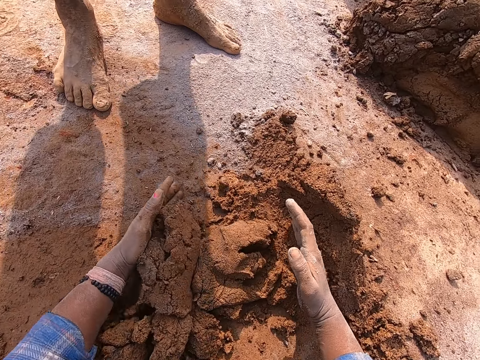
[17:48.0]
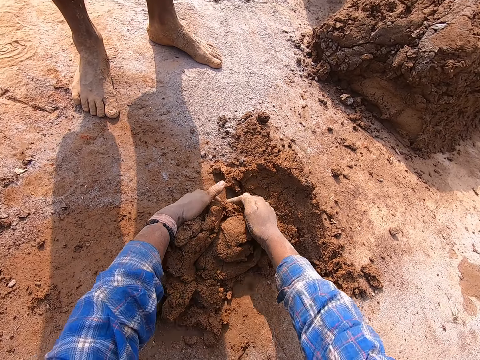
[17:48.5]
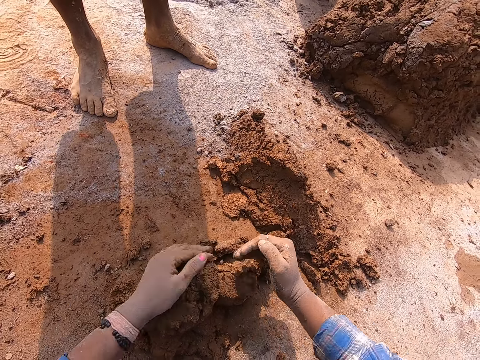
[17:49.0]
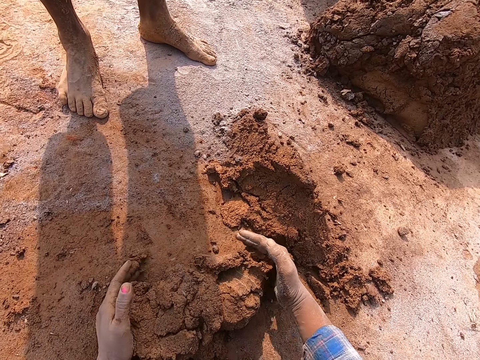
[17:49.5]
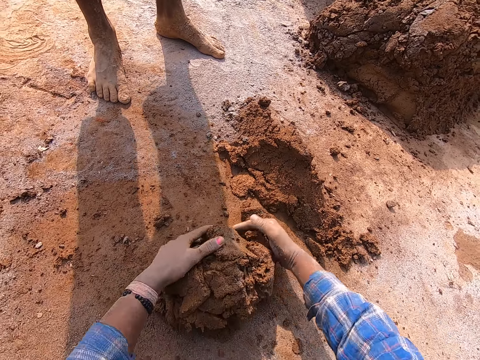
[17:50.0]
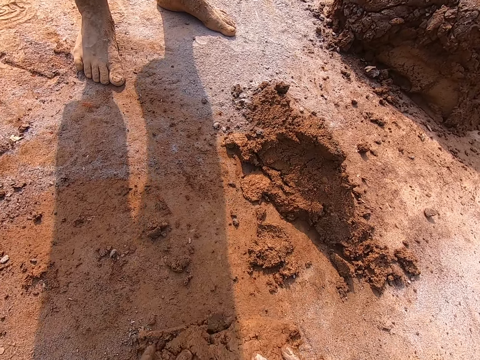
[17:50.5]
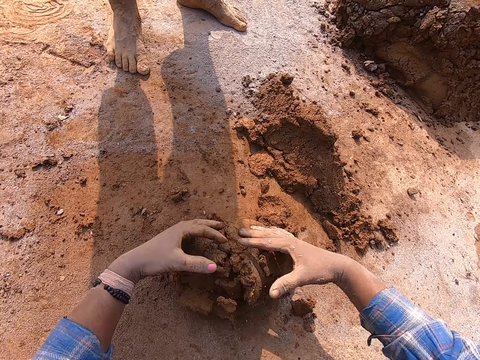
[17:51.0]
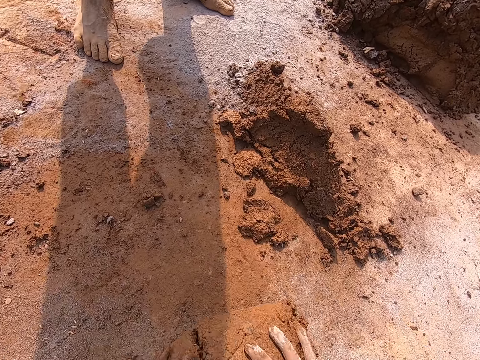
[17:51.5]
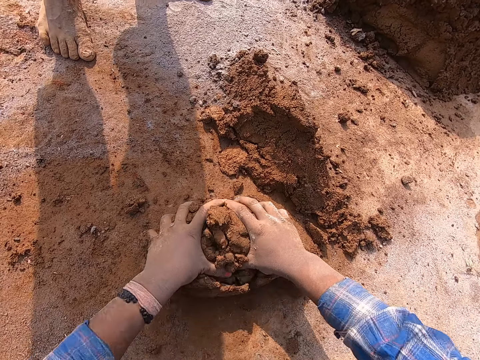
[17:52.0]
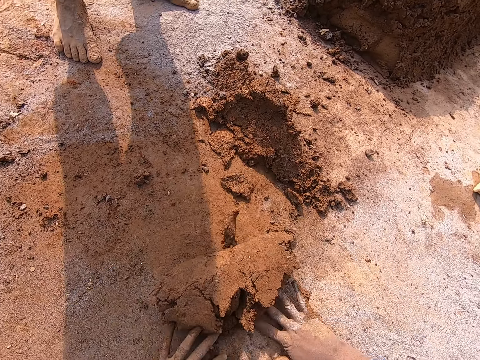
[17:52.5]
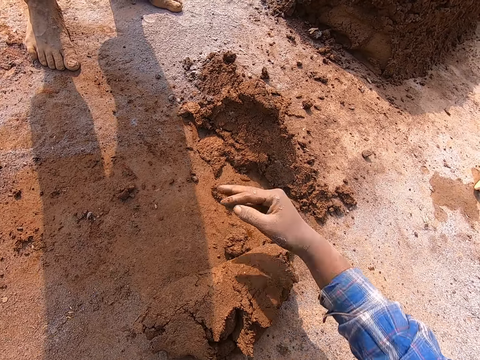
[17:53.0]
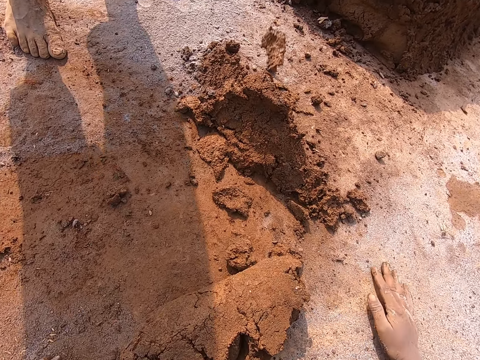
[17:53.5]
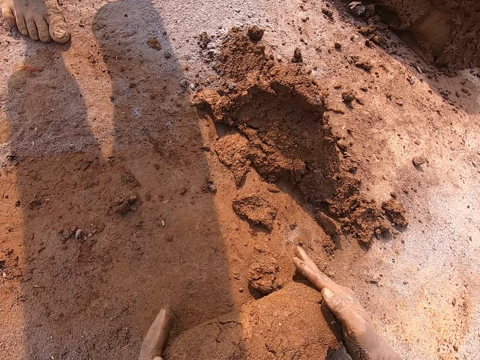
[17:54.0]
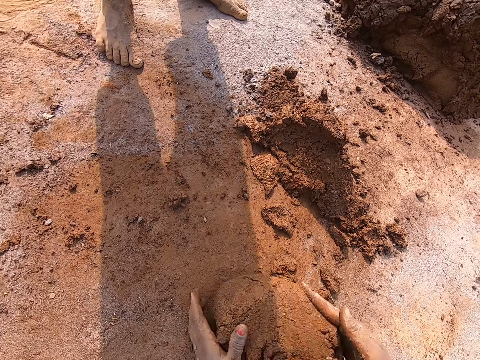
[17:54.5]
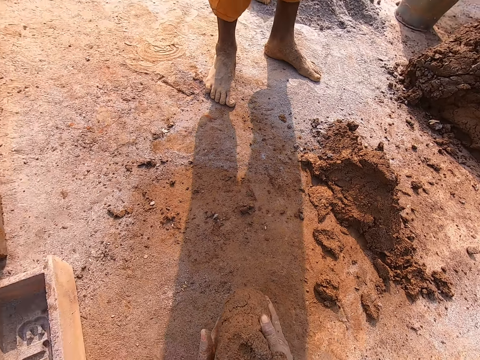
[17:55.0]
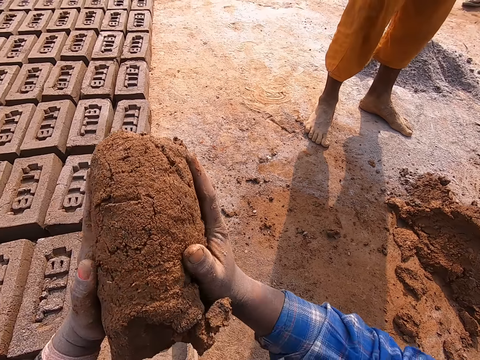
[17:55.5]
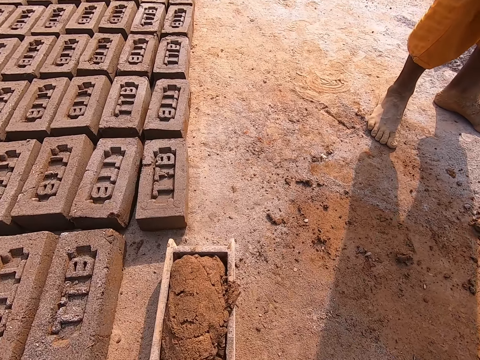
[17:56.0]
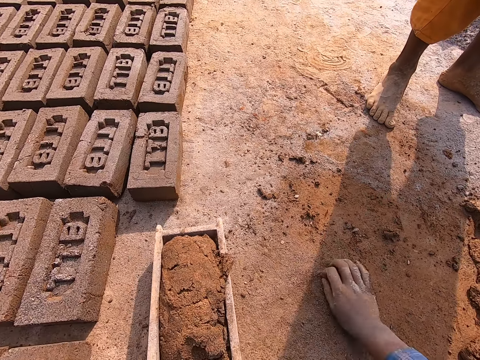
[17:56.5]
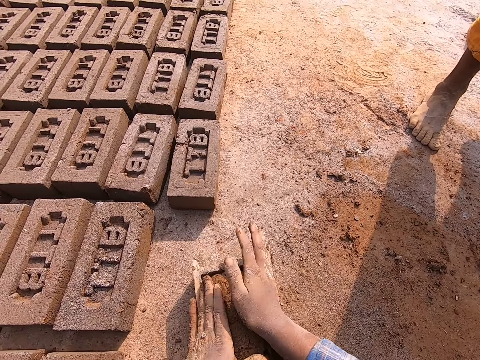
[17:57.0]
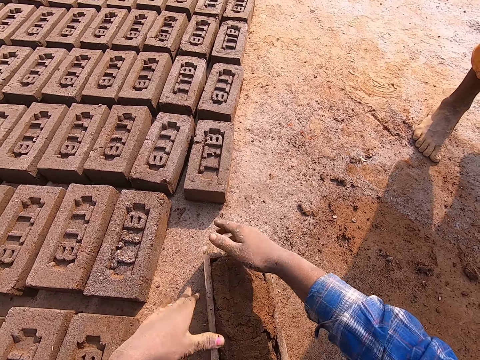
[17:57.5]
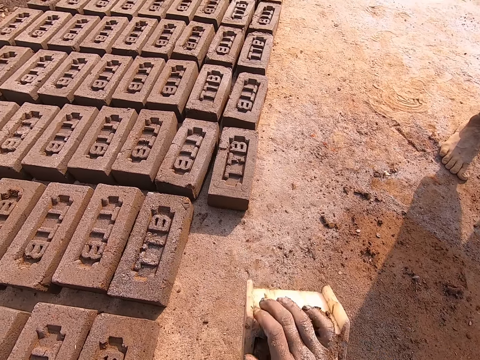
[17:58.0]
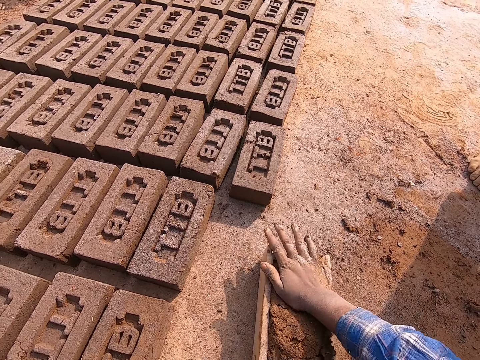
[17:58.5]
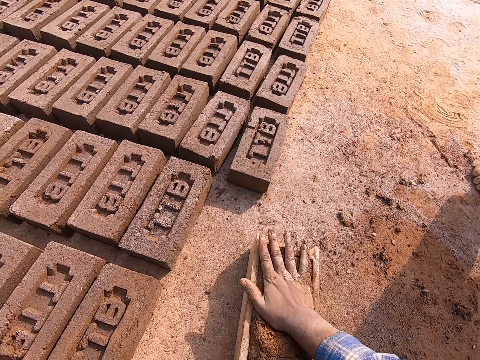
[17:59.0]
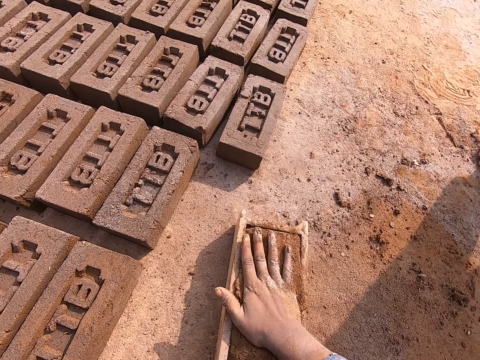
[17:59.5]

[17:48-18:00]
The camera wearer scoops mortar to the ground from a heap of mortar with both hands. She dusts the sand with cement. She rolls the mortar on the ground with both hands. She throws down sand. She carries the mortar on the ground with both hands. She drops the mortar in the brick molder or brick mold with both hands. She drags the brick mold. She adjusts the mortar in the brick molder with her right hand. She presses sand on the brick mold and hits the brick mold on the ground.

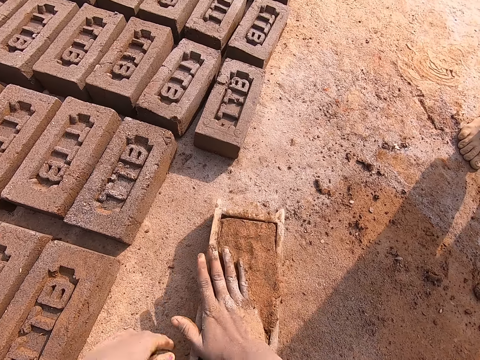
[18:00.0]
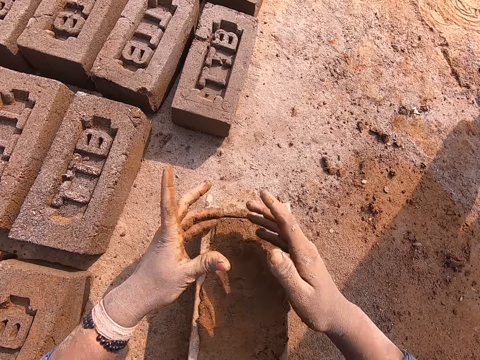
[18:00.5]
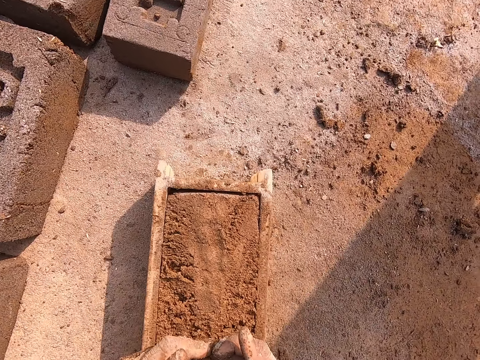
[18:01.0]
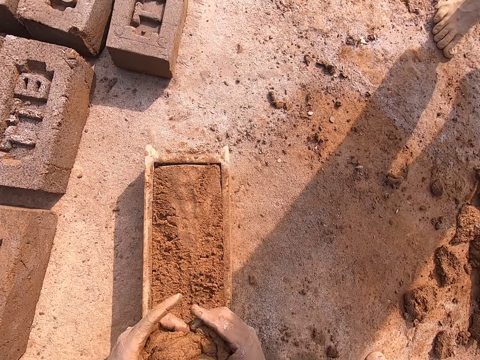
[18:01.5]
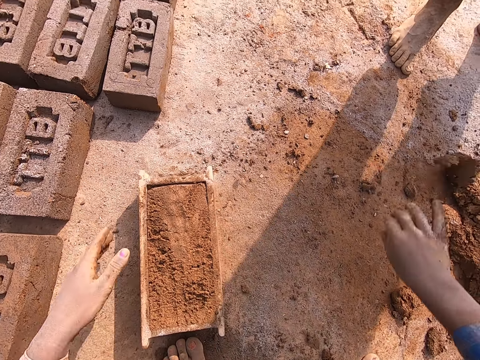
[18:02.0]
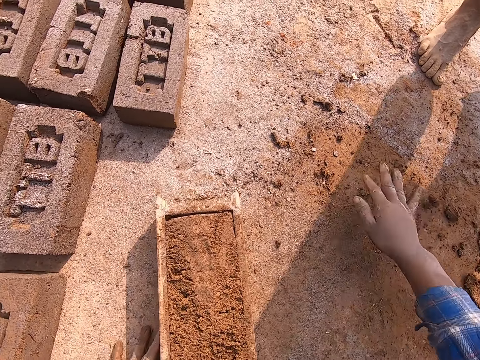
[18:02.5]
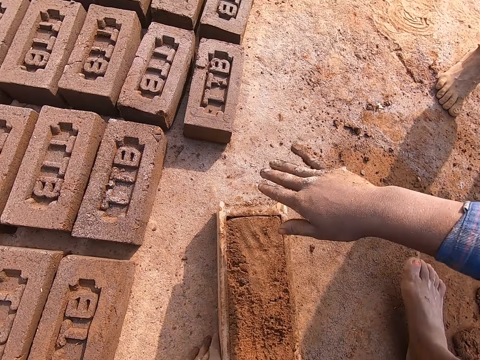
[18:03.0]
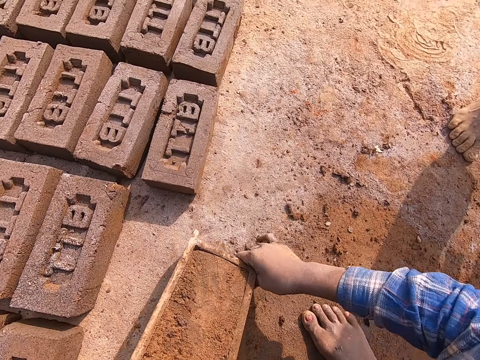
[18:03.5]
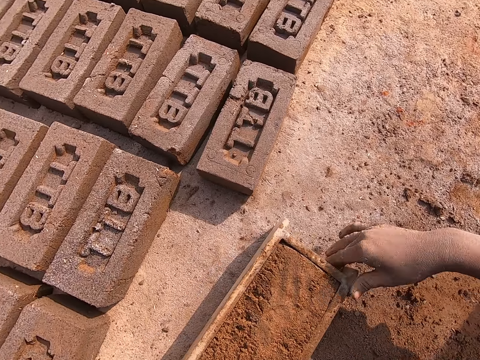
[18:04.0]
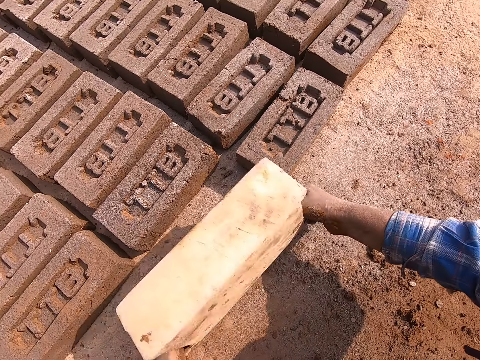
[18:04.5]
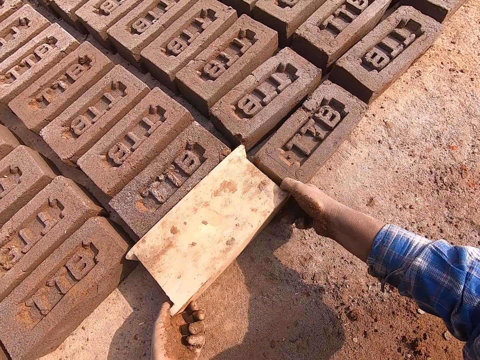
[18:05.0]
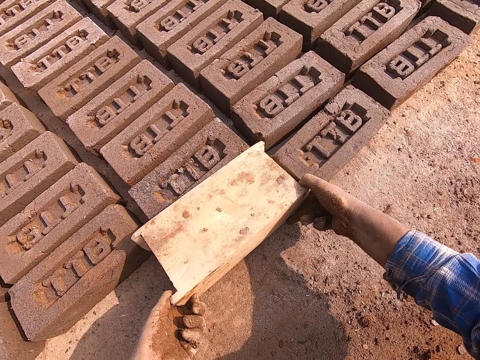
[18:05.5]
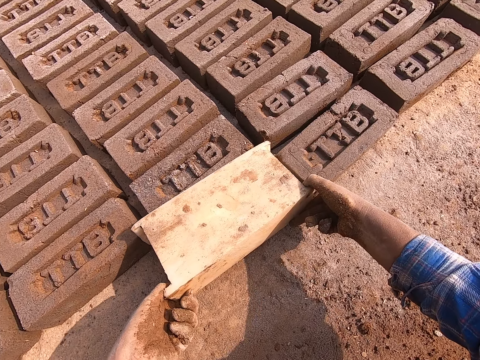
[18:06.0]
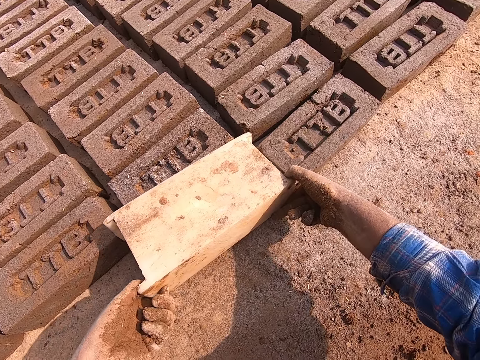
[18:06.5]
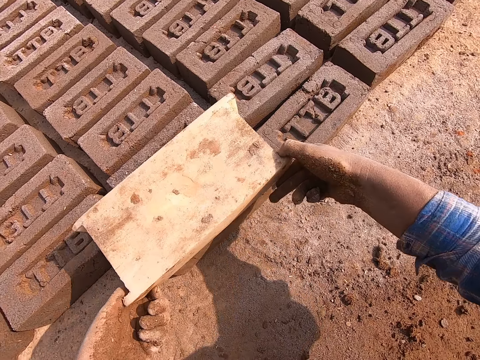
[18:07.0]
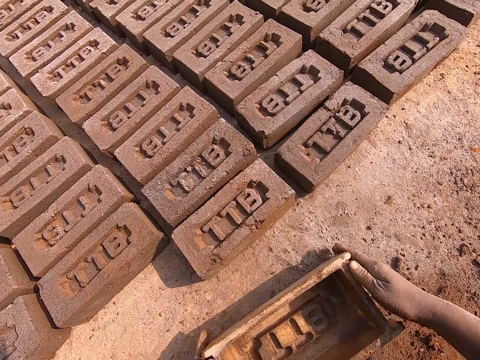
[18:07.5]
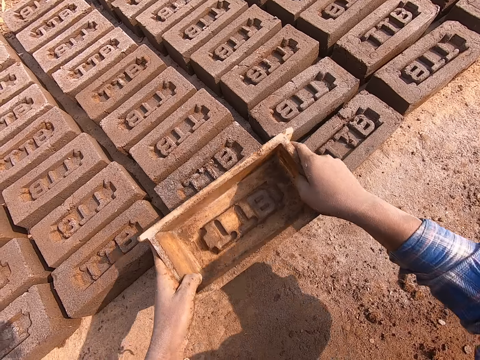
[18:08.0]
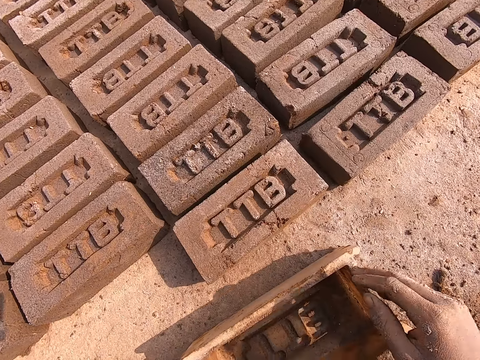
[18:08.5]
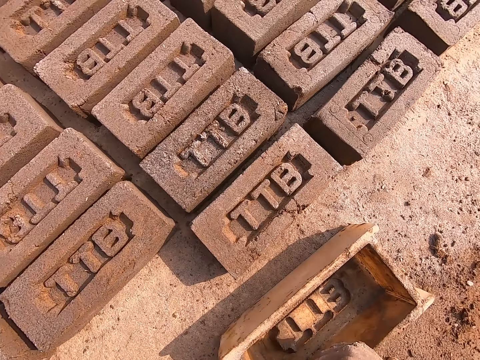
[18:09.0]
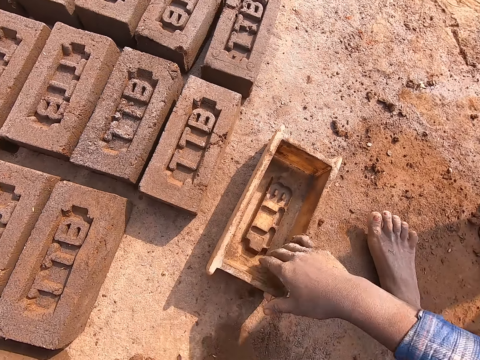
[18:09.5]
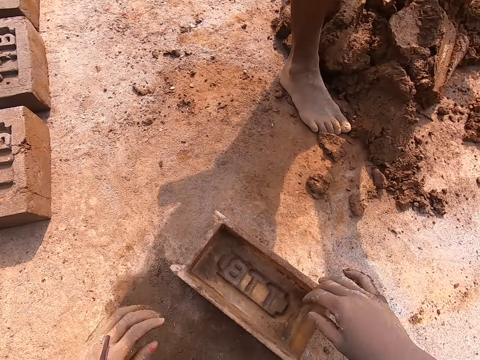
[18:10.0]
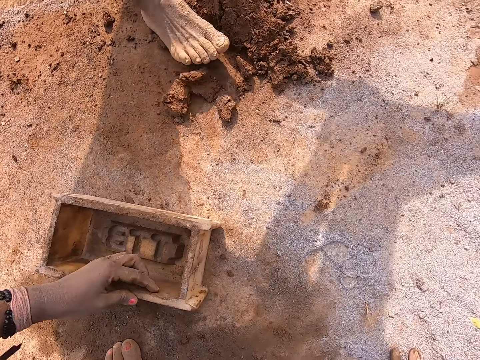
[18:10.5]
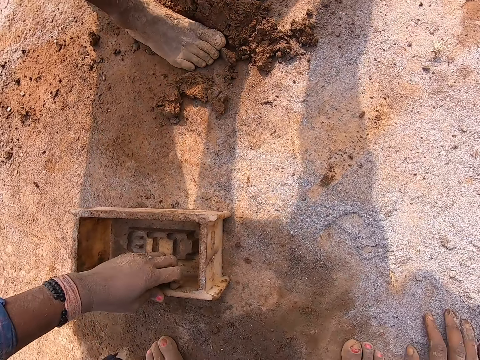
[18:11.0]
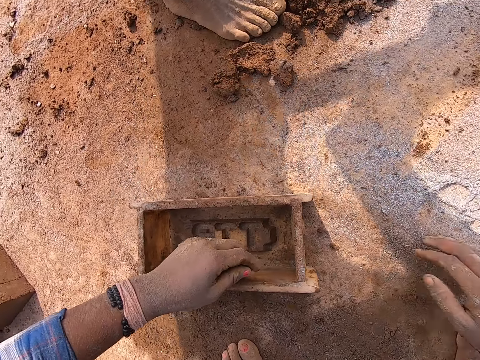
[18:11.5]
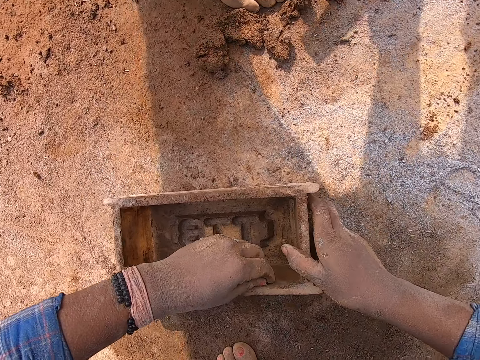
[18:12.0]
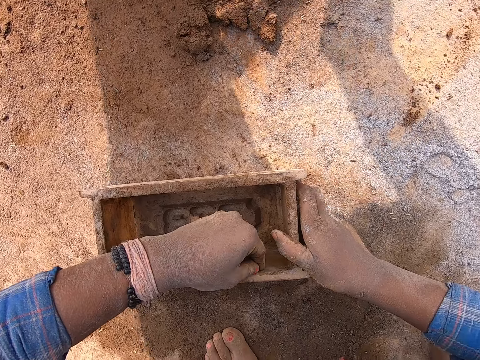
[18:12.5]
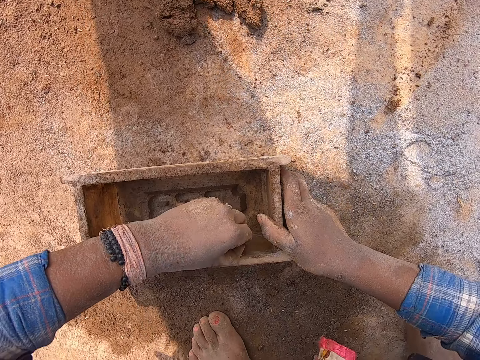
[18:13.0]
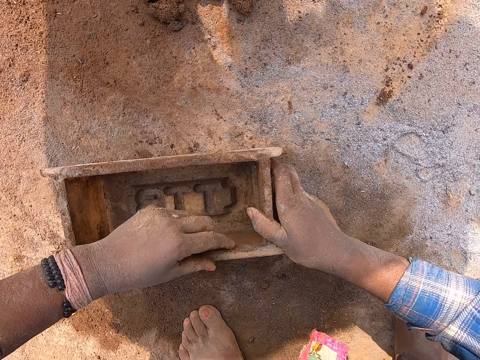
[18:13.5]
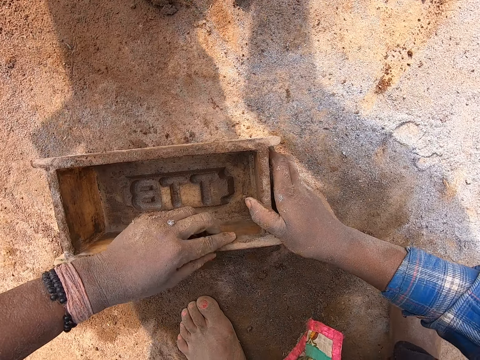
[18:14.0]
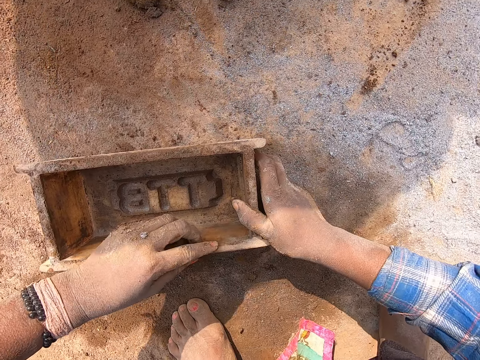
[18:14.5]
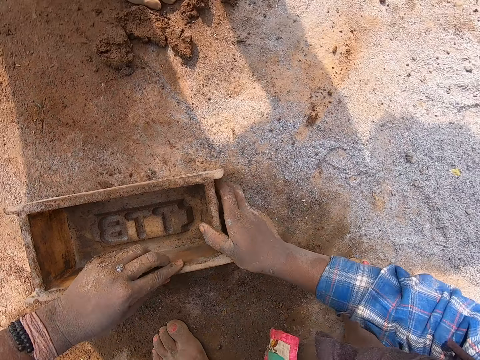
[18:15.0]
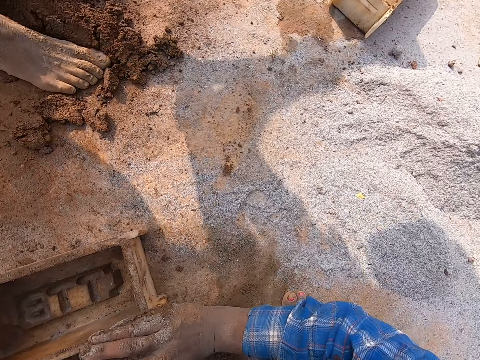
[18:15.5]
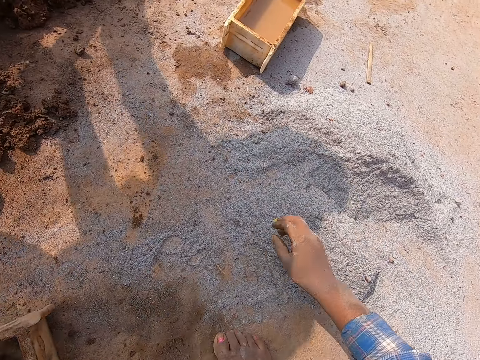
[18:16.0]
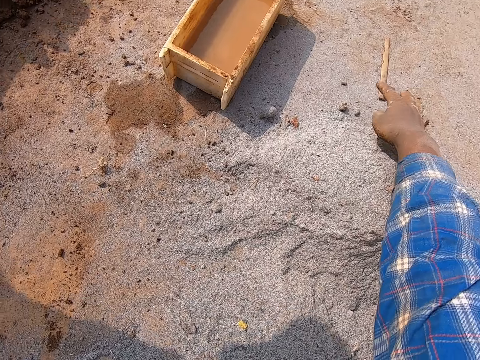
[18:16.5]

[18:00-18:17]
The camera wearer scoops excess mortar from the top of the brick molder or brick mold with both hands. She throws the excess mortar on the heap of mortar with her right hand. She pushes sand with the right hand, presses sand on the brick mold, and hits the brick mold on the ground. She puts down the brick. She flips over the brick molder with mortar in it to the ground with both hands. She pulls out the brick molder from the mortar on the ground with both hands. She puts down the brick mold. She flips over the brick molder with both hands. She lifts the brick mold. She hits the mortar on the ground with the base of the brick molder in her hands. She puts the brick mold on the brick. She drops the brick molder on the ground with both hands. She drags the brick mold. She removes sand on the brick mold. She holds the brick with the right hand. She rubs the brick mold with her right hand. She touches a stick on the ground with her right hand.
